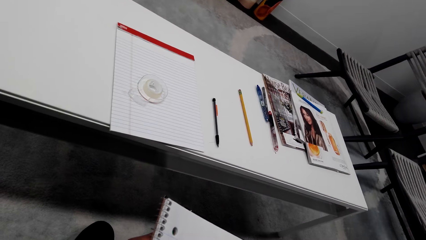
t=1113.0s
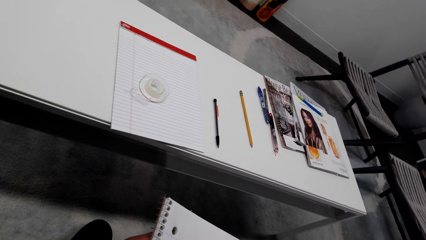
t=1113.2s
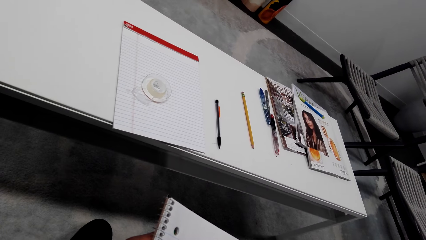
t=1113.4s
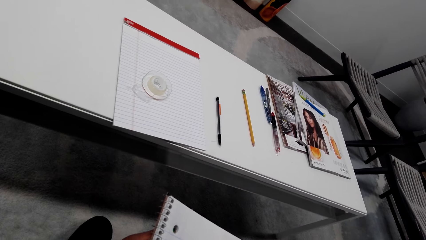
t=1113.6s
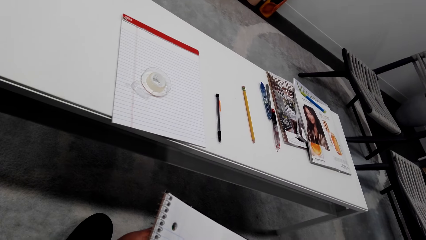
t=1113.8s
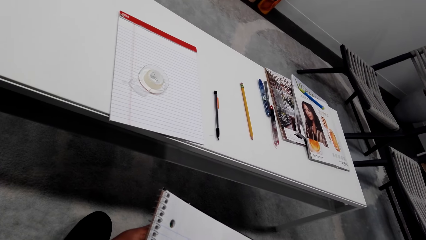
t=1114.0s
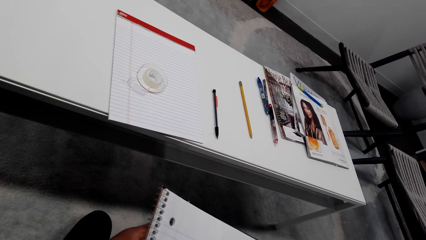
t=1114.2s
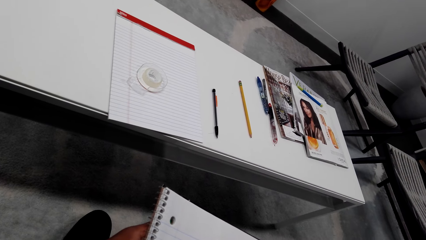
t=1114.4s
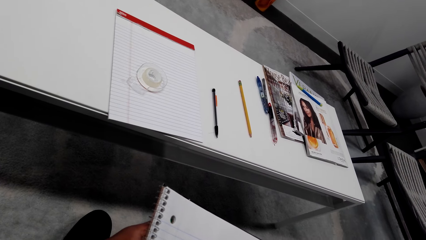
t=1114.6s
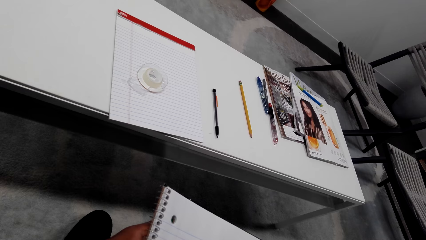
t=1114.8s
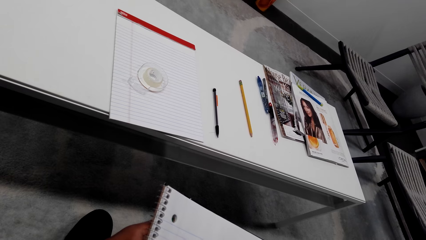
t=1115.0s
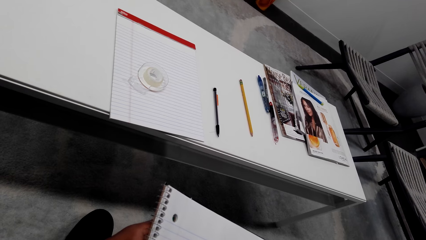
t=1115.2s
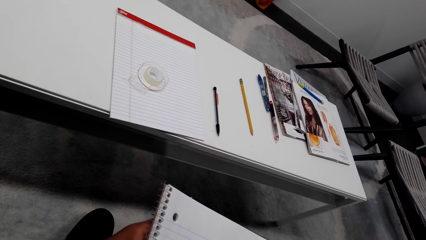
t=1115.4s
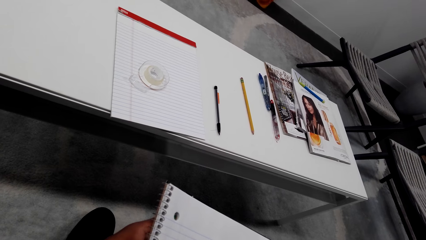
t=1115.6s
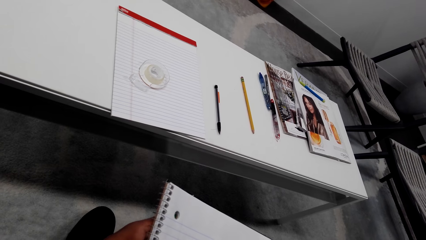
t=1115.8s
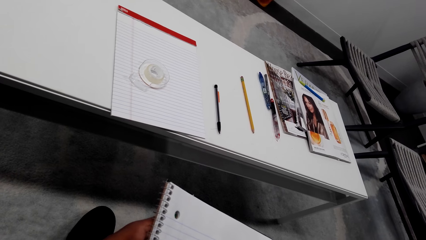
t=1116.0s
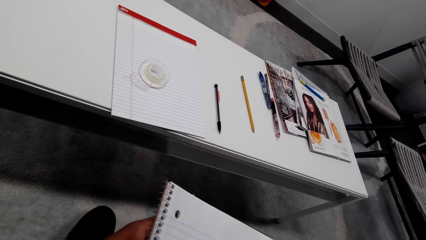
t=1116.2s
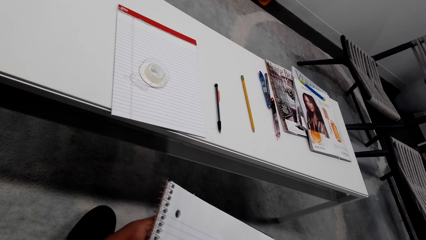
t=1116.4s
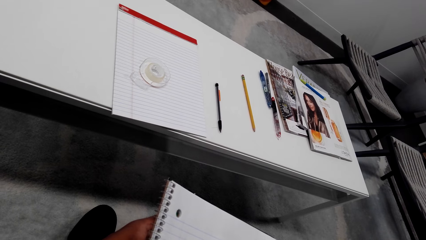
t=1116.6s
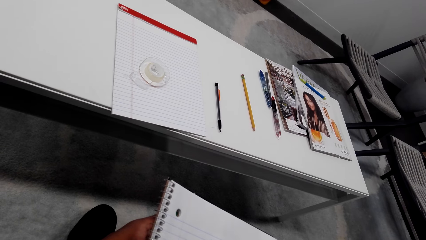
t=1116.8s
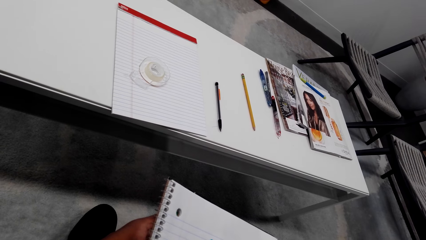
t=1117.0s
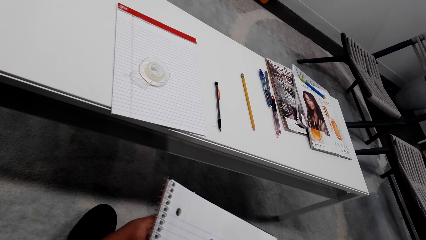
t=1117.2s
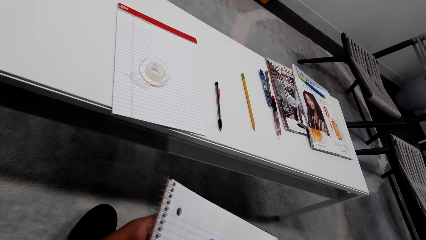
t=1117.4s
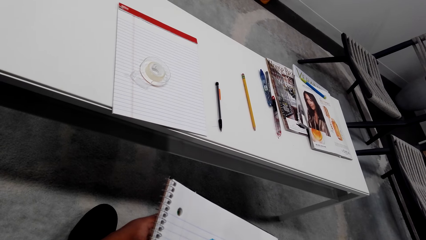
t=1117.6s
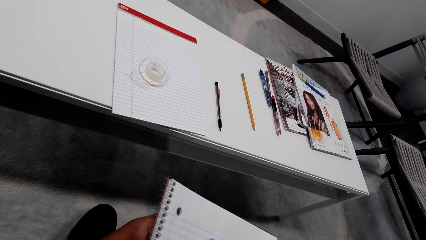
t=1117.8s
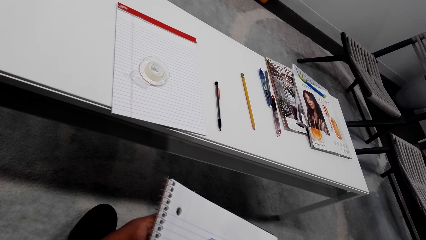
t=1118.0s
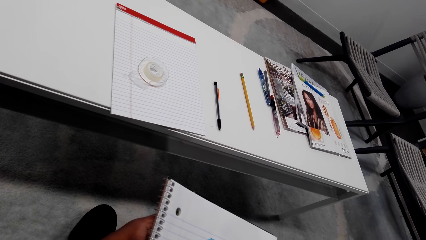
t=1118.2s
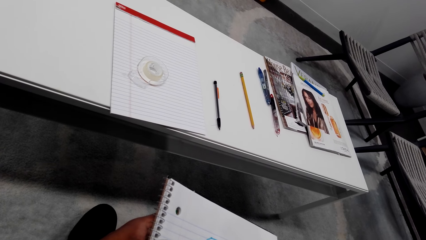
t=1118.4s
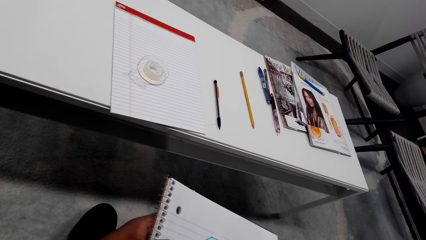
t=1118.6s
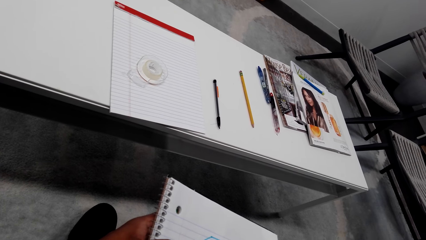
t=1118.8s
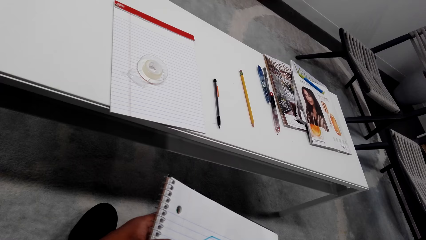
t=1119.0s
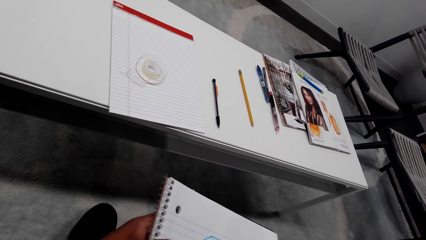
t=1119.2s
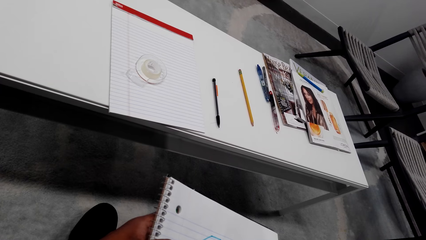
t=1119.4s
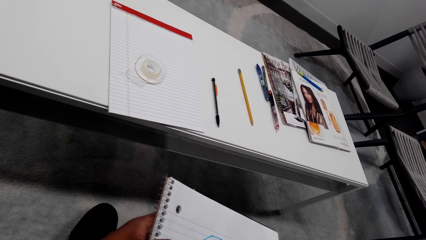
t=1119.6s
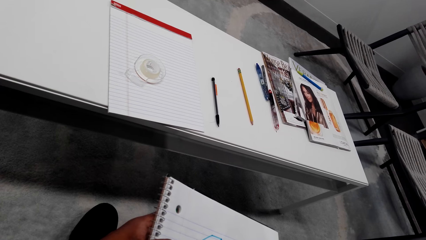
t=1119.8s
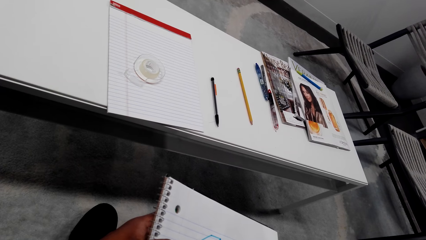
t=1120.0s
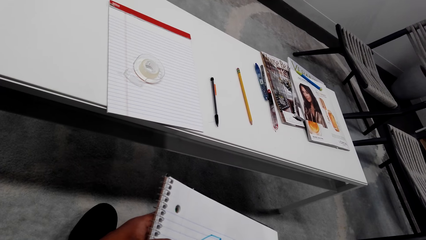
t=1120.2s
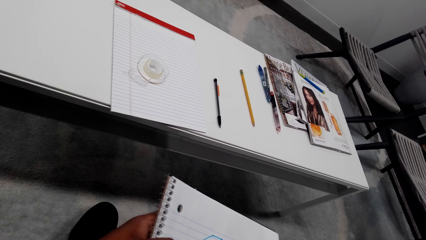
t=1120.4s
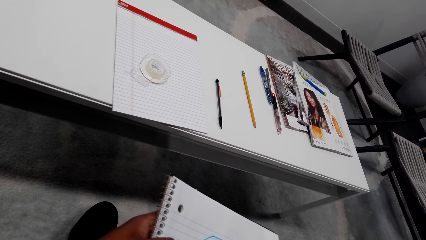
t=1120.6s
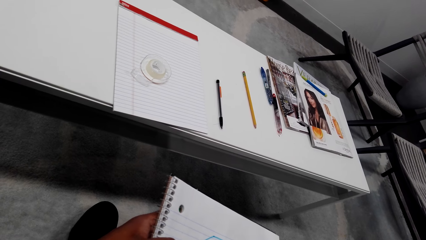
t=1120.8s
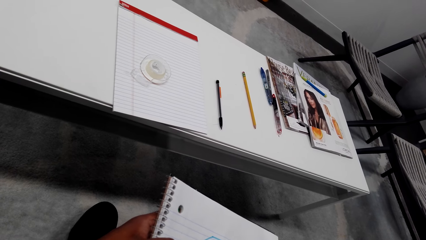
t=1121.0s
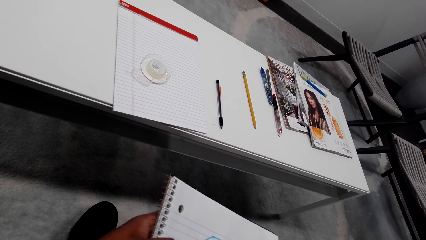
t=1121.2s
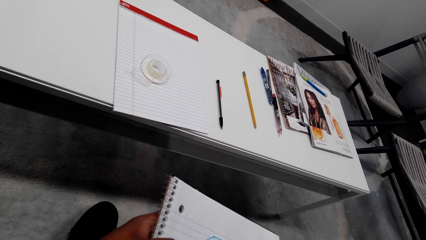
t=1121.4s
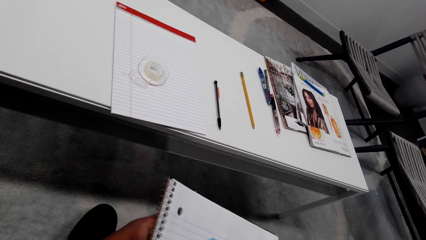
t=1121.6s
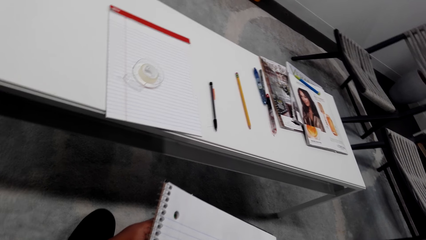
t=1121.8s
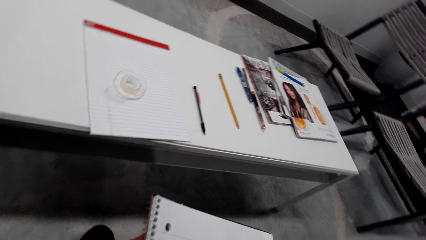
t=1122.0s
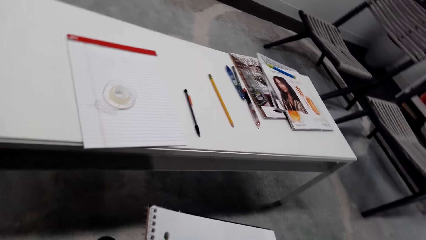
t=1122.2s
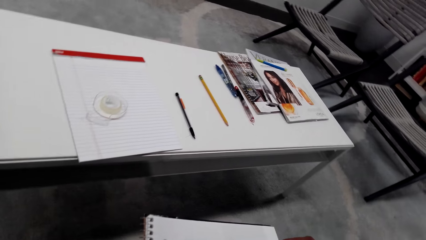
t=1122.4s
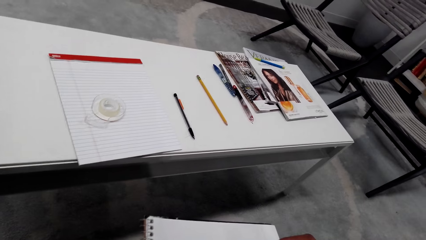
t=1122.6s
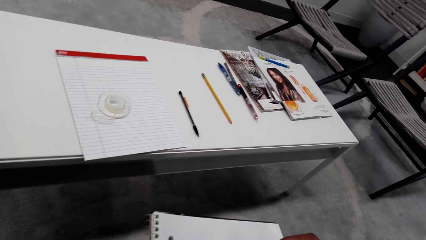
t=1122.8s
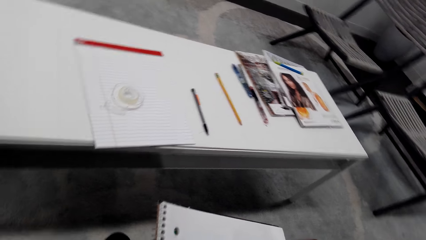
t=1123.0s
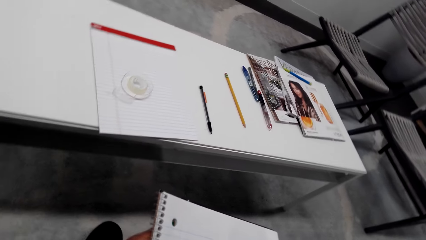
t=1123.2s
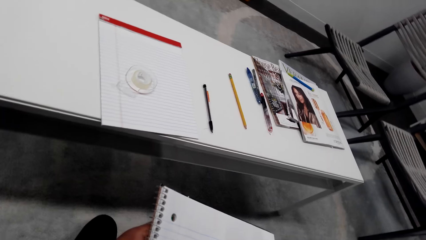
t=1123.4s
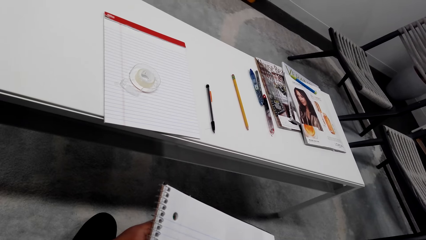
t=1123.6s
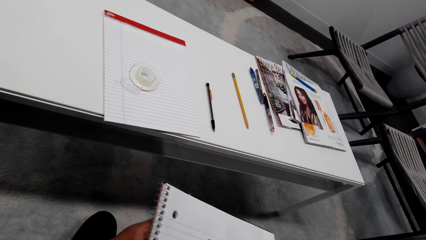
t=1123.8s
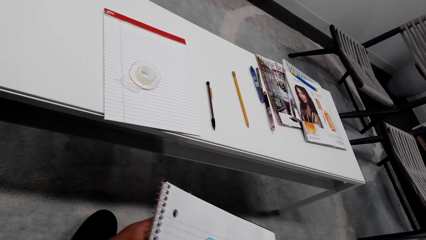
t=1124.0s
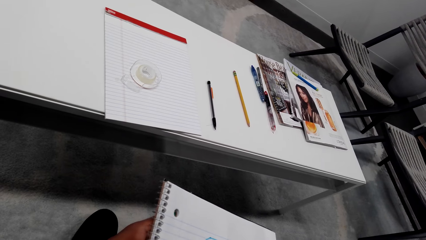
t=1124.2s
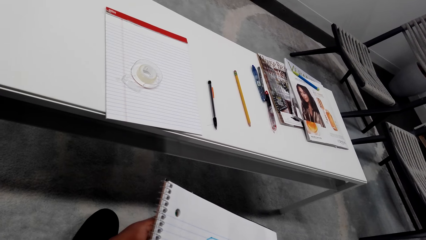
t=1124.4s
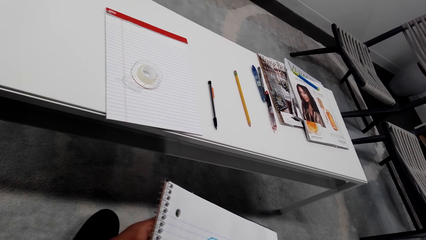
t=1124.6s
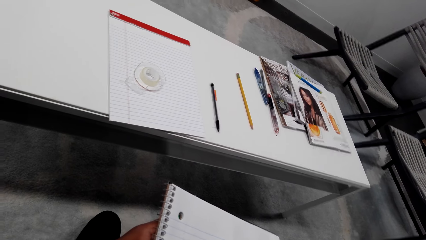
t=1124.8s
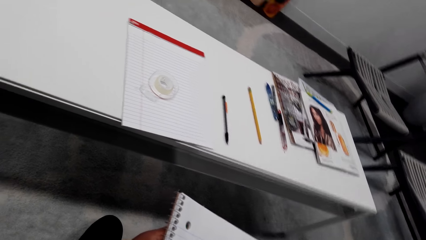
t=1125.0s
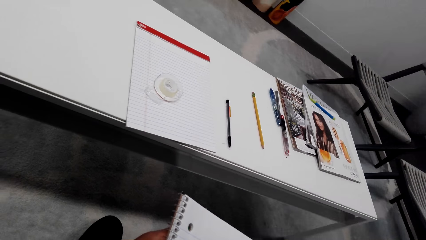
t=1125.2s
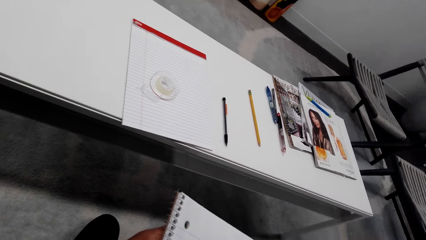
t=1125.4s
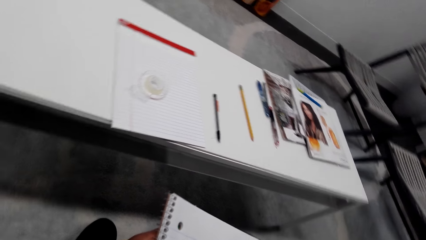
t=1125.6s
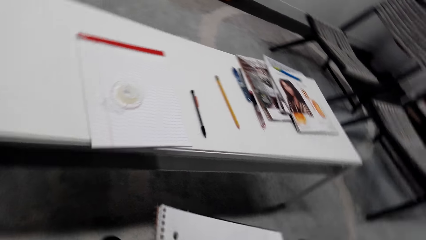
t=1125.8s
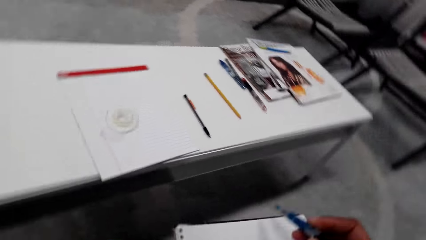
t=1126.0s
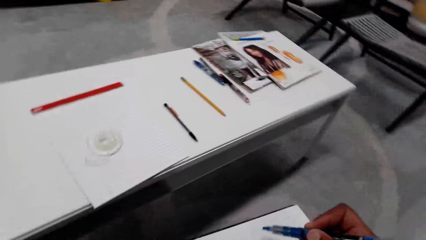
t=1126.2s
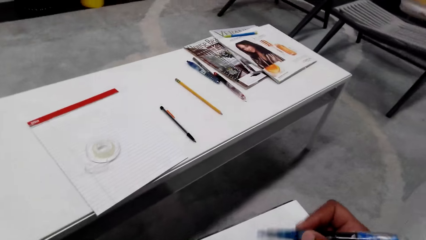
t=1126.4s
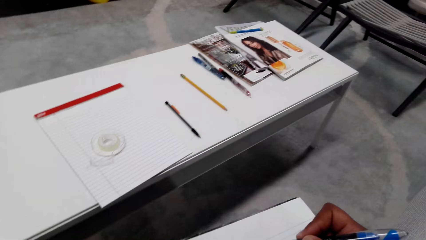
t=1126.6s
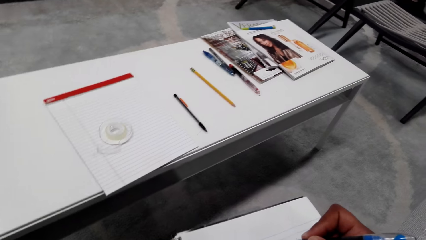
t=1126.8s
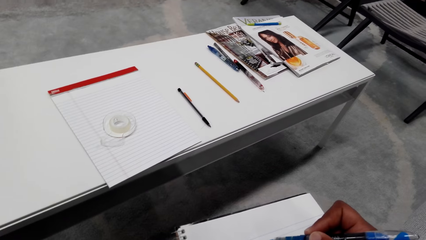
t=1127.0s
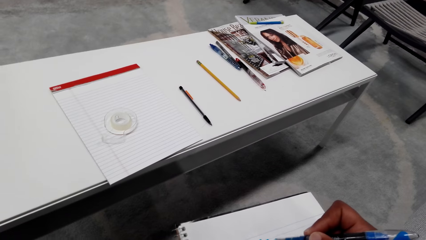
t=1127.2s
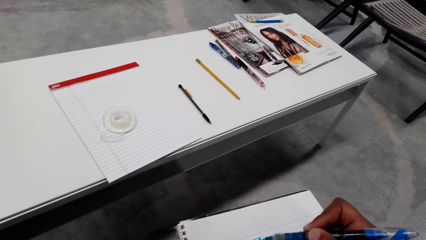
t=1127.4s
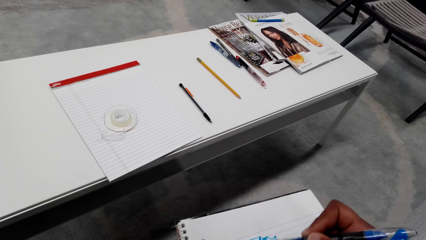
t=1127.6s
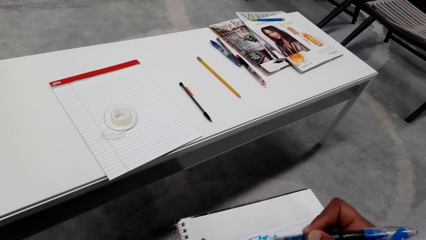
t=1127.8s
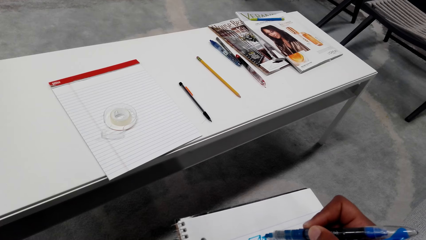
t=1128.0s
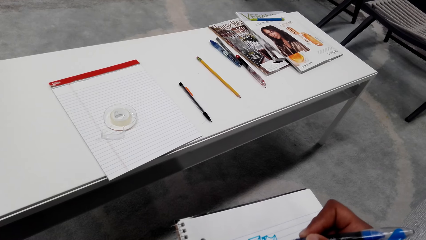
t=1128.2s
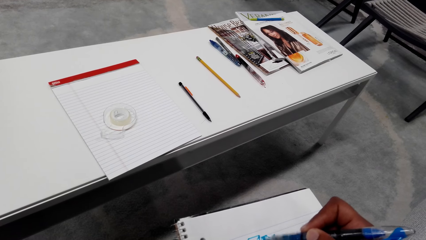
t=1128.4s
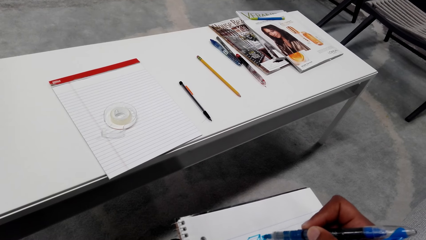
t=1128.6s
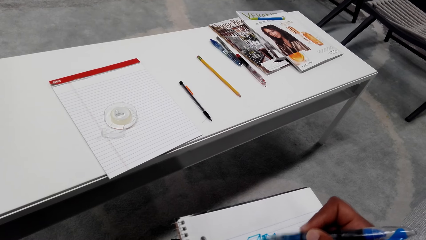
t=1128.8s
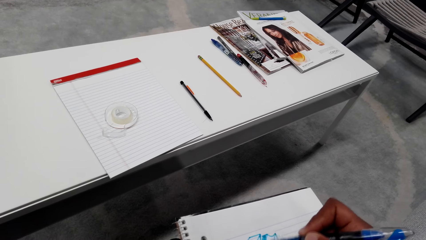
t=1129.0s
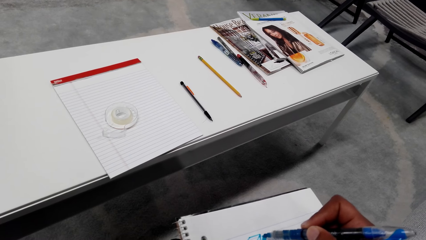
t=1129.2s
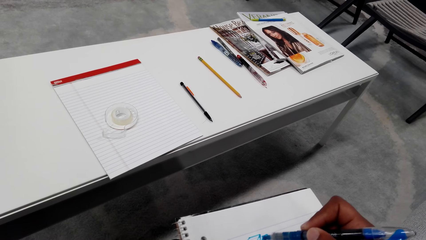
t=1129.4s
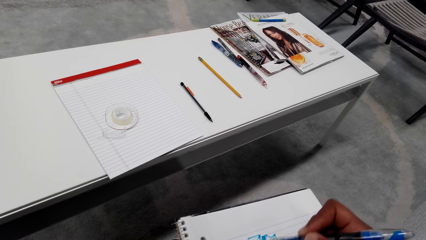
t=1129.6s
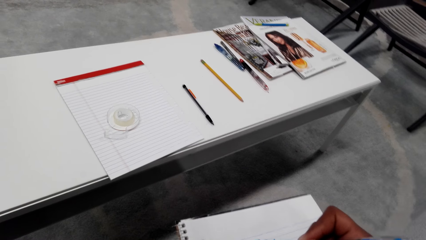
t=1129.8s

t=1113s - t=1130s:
The camera wearer lifts the drawing pen. They move the drawing pen and draw on a book with the drawing pen.
